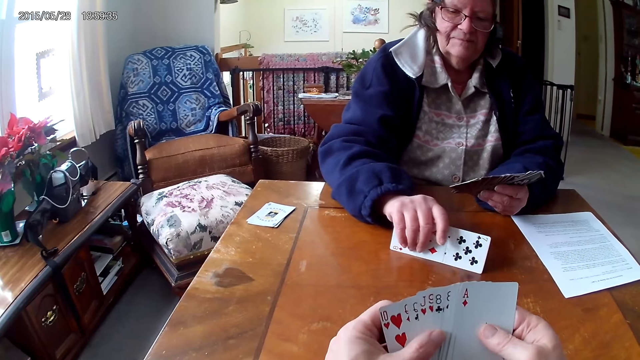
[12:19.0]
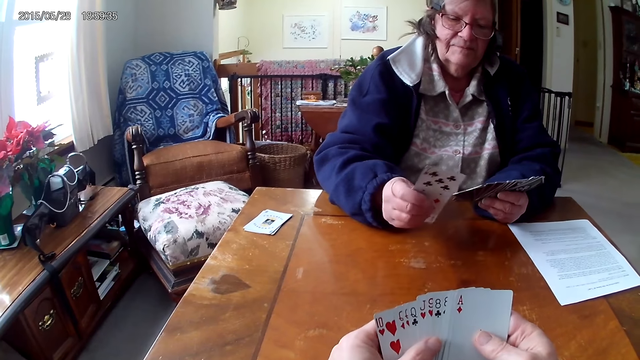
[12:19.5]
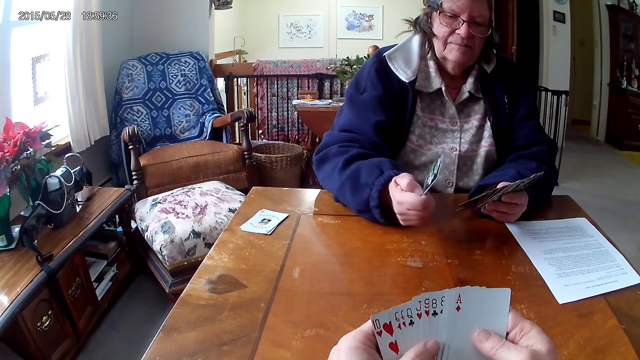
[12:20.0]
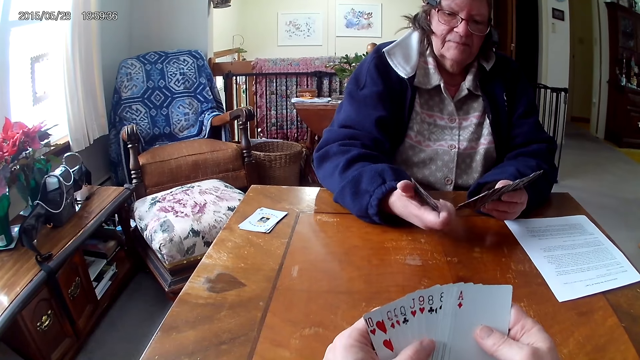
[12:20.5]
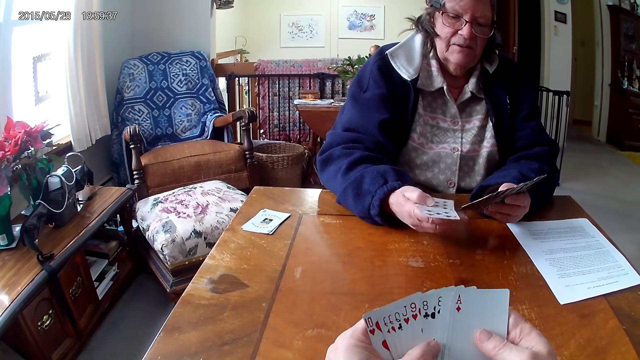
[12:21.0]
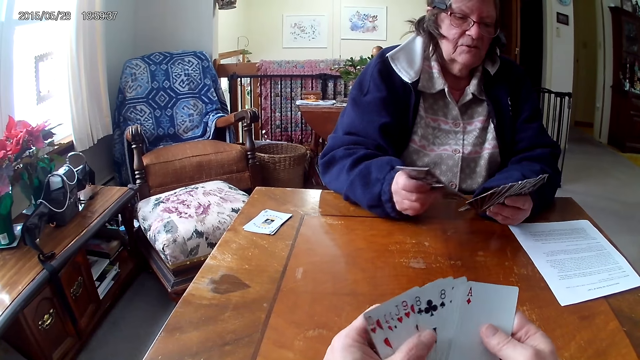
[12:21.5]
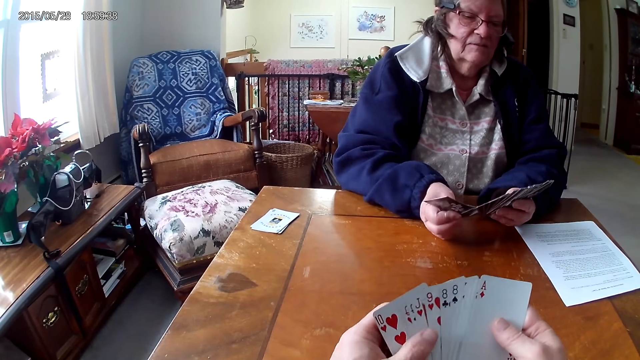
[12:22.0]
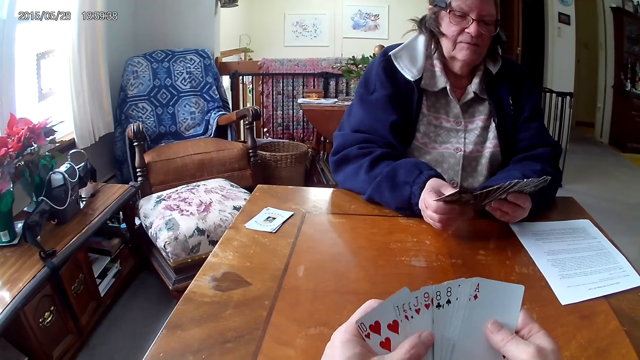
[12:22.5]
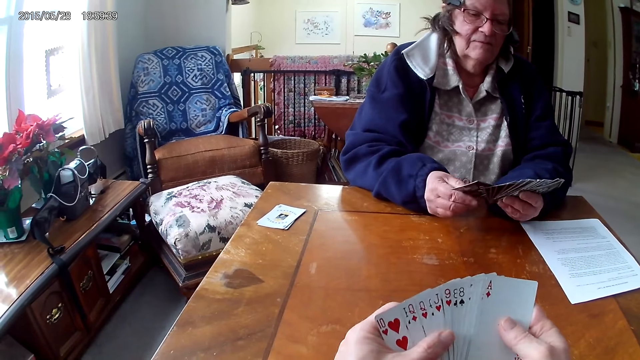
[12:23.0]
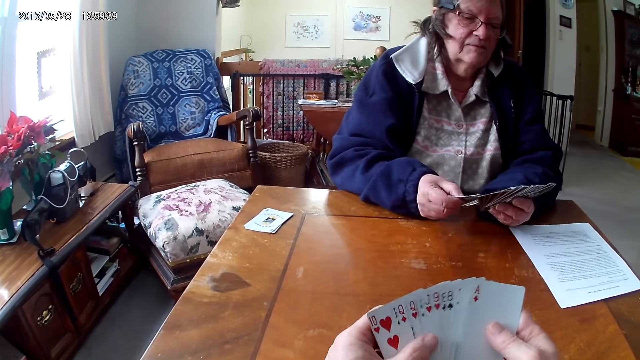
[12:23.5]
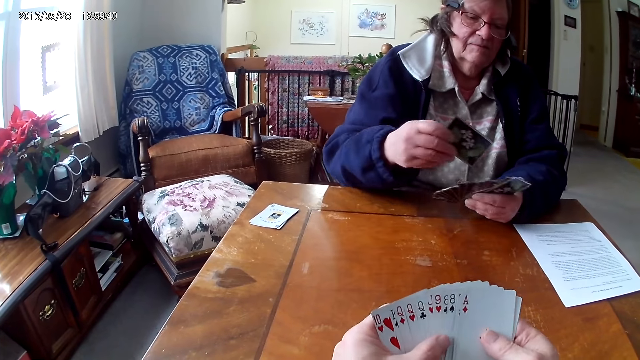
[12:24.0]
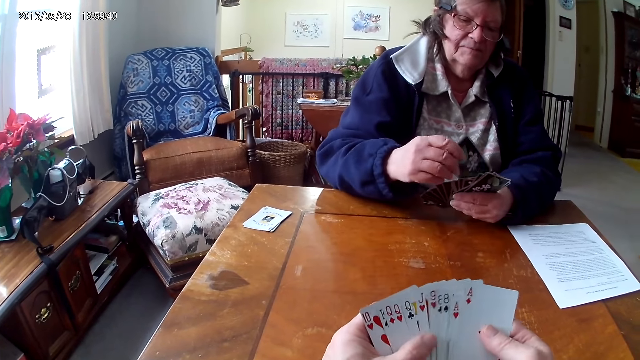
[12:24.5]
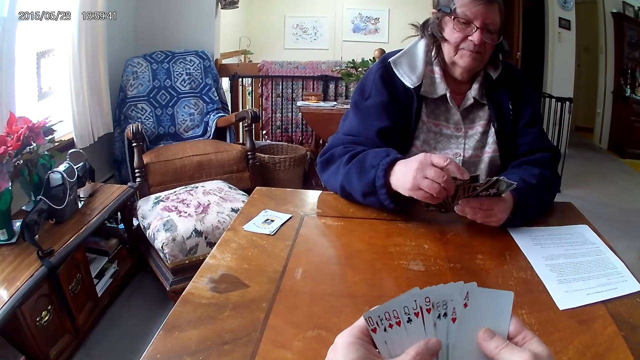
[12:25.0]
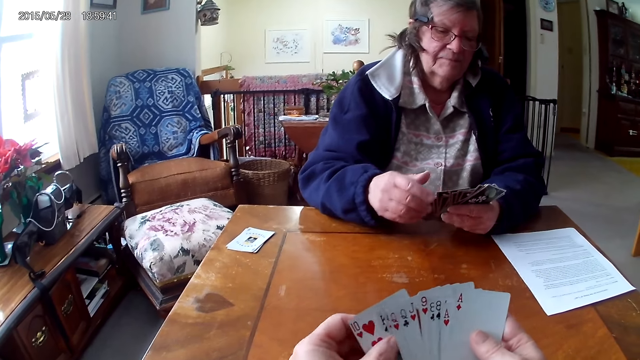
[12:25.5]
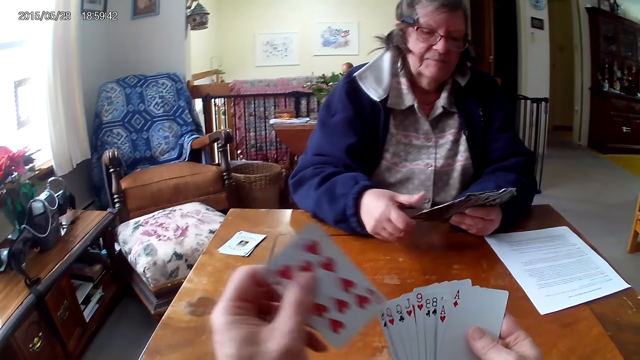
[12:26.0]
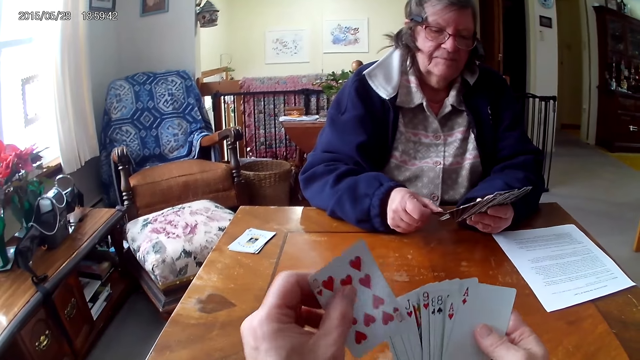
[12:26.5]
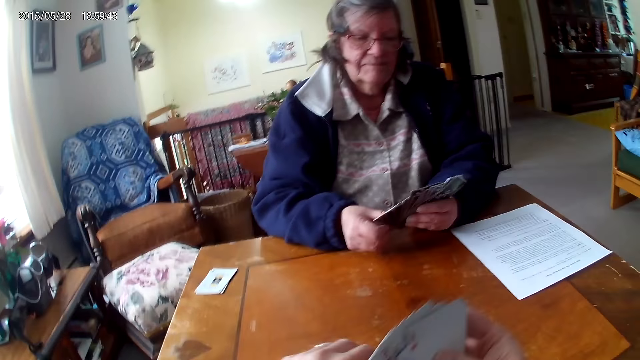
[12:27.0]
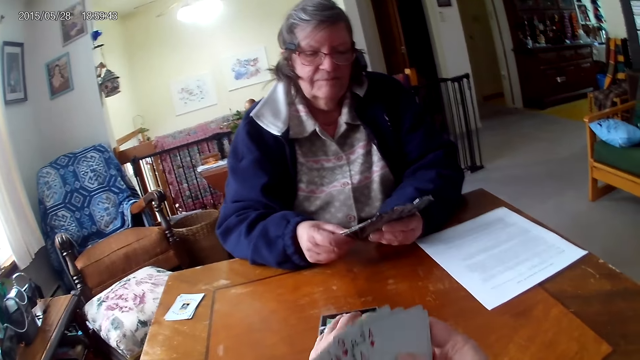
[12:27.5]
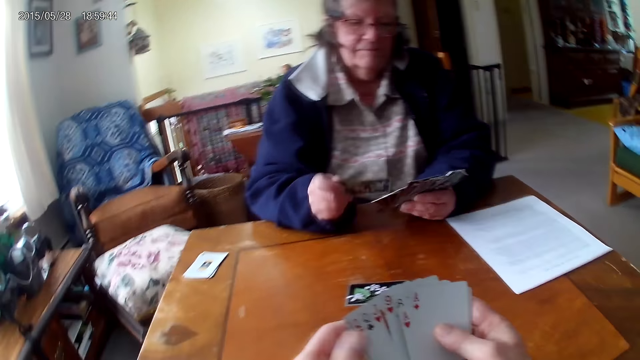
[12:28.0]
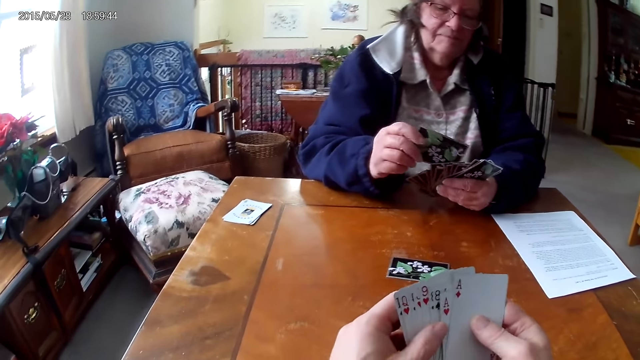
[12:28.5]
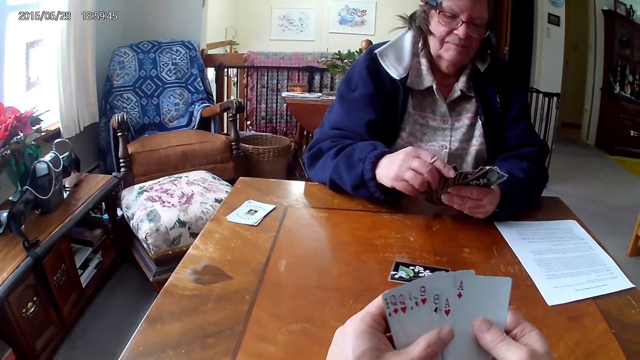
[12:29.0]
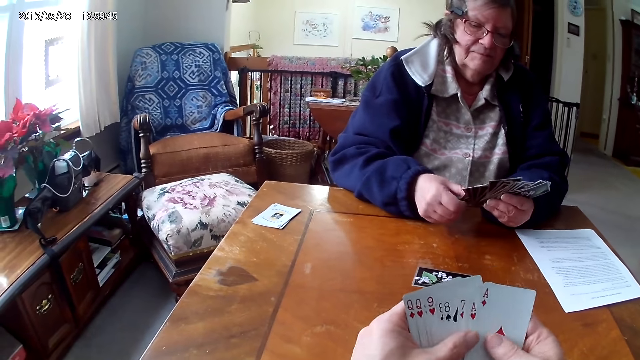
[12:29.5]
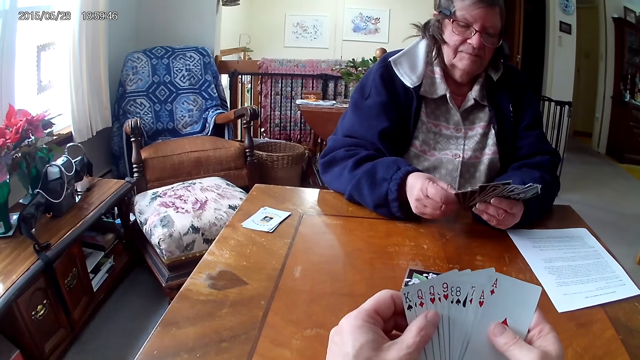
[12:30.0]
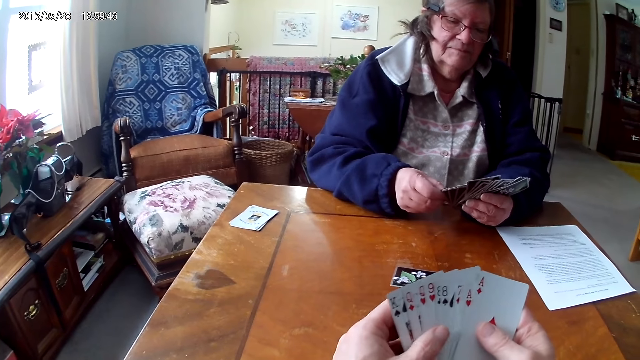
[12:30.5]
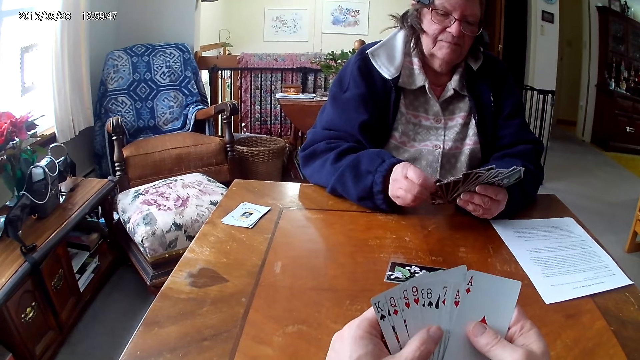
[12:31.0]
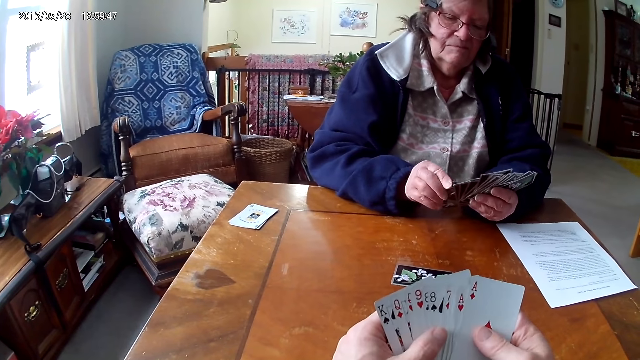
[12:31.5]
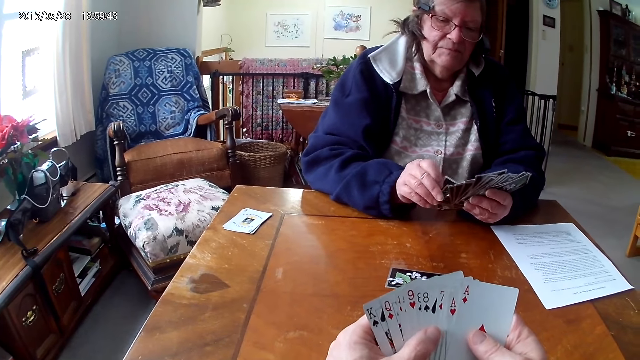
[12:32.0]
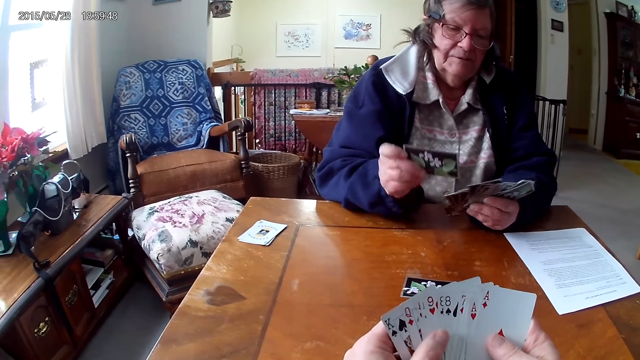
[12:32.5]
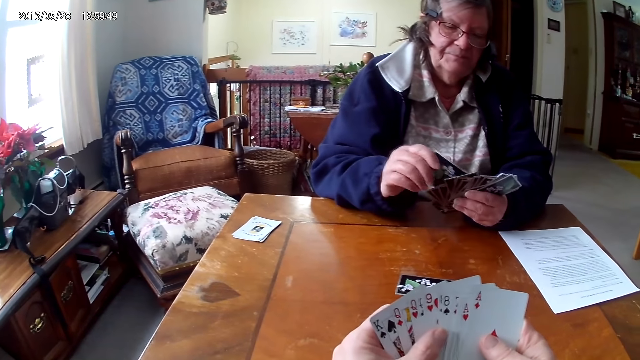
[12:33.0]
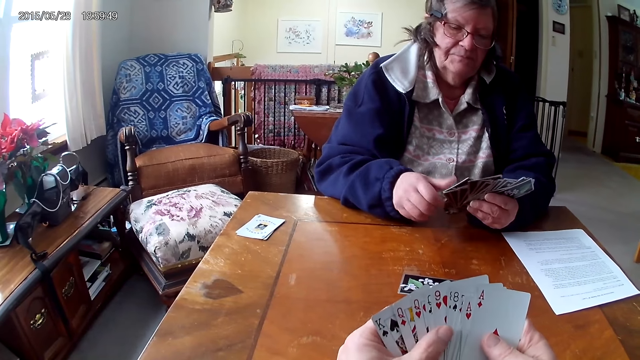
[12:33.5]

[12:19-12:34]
The camera wearer arranges cards. They put a card on the table. A woman arranges the cards.

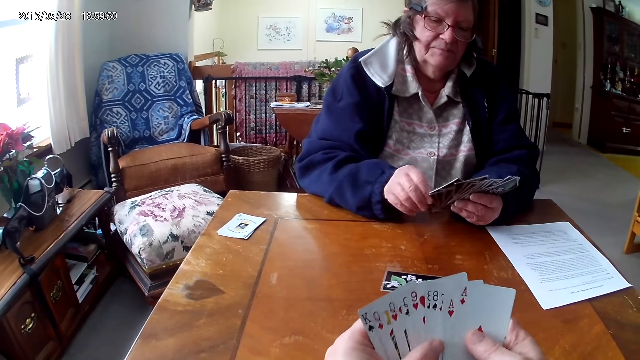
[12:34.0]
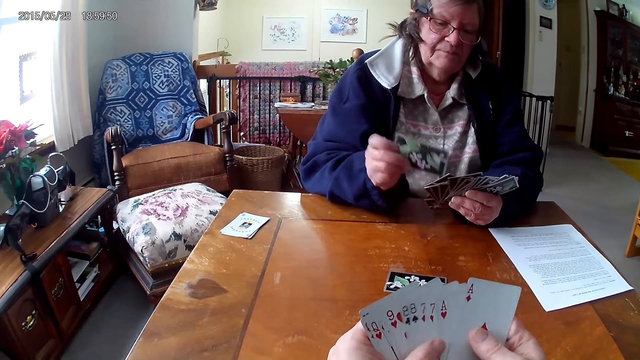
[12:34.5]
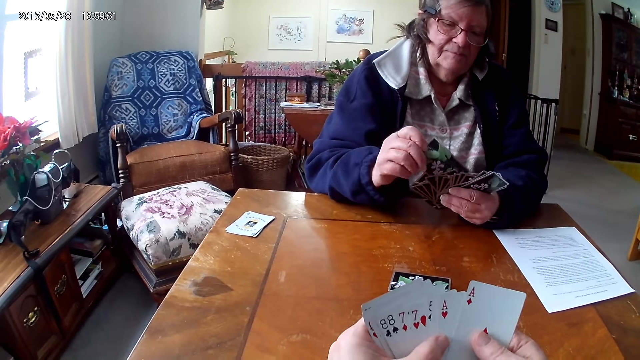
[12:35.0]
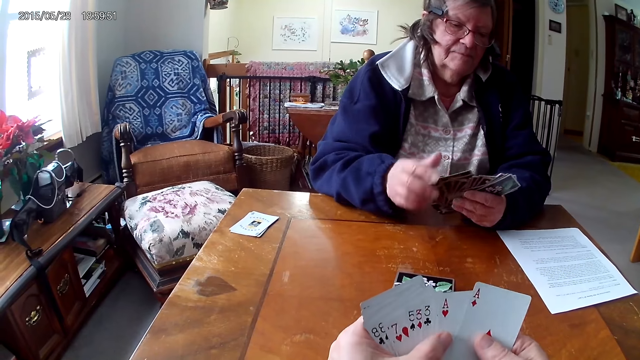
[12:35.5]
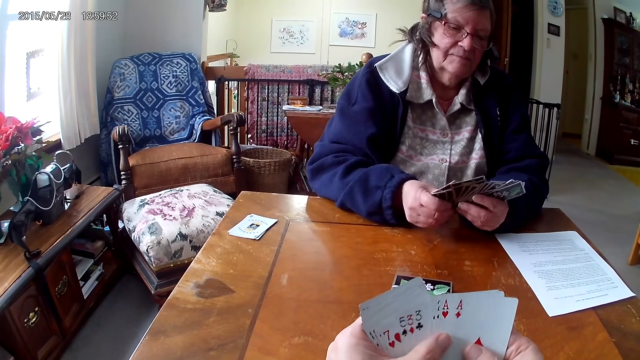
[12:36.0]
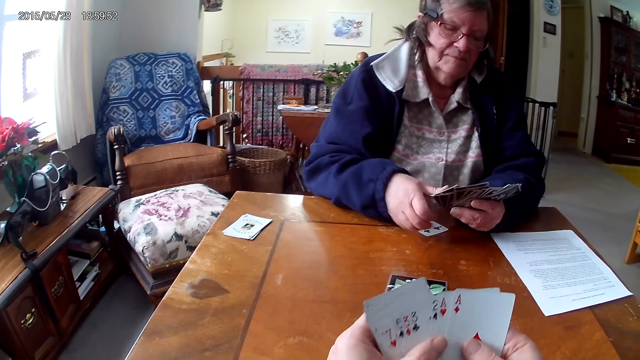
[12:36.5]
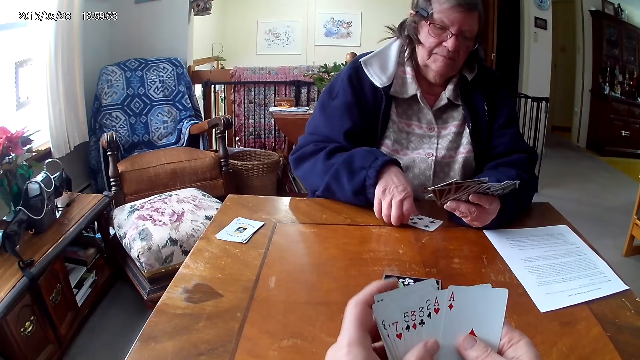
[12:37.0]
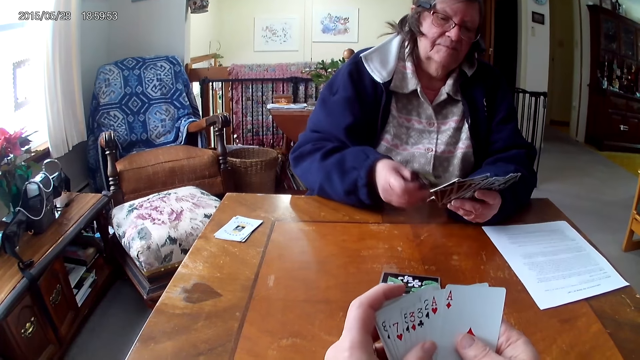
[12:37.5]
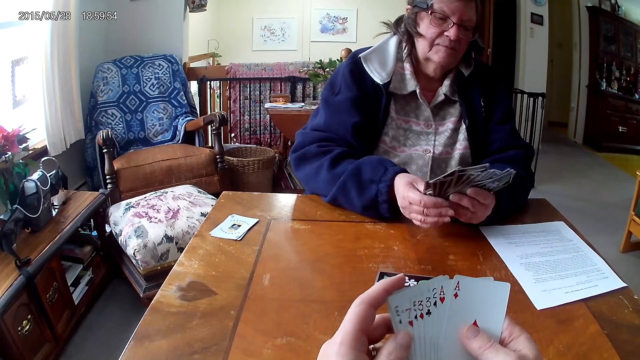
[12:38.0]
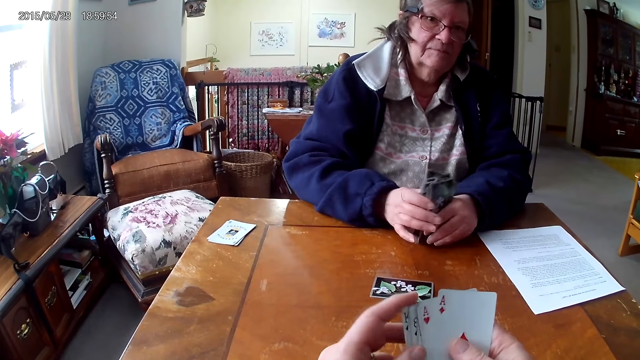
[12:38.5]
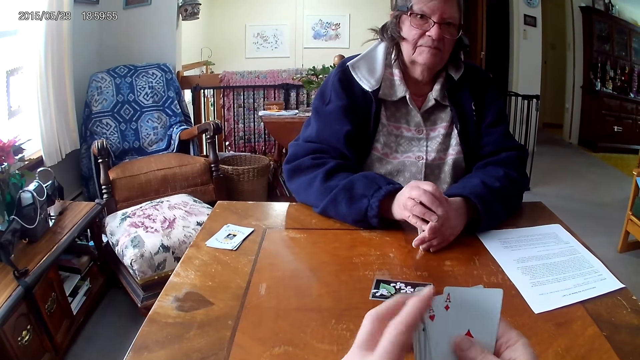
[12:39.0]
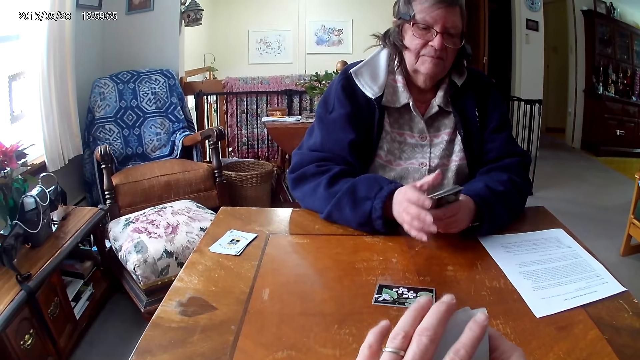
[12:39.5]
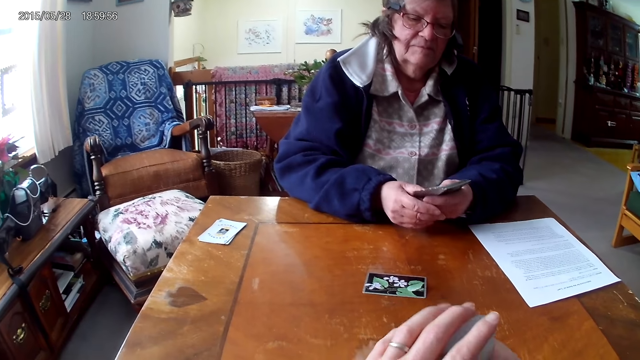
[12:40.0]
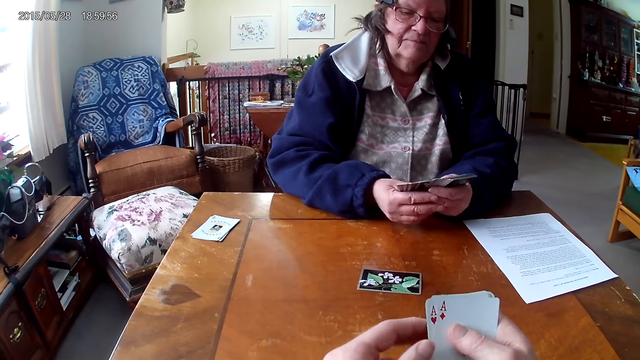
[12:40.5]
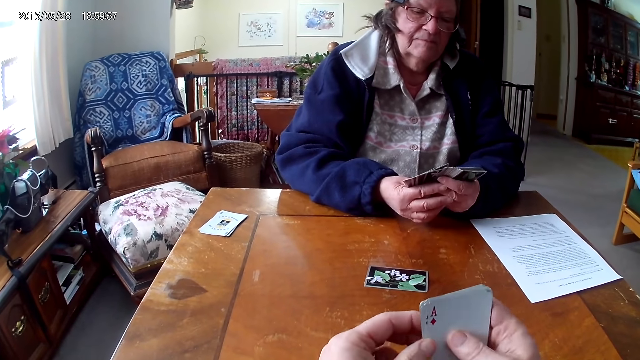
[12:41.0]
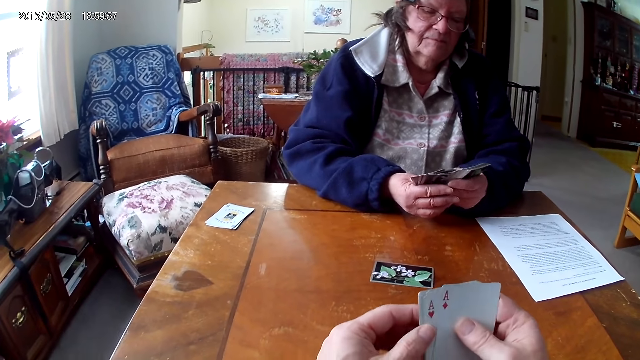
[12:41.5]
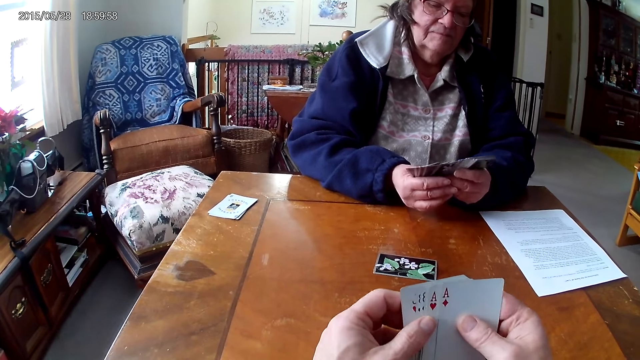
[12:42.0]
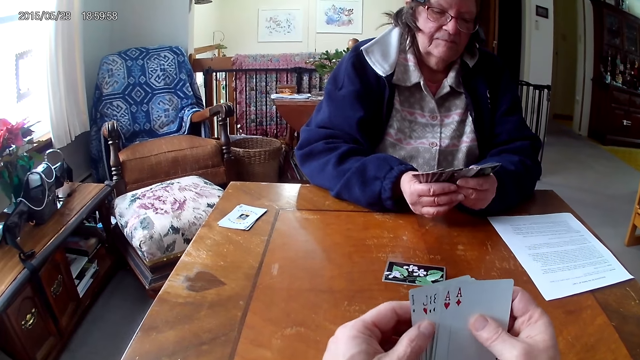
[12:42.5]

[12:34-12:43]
A person picks up a card on the table.
